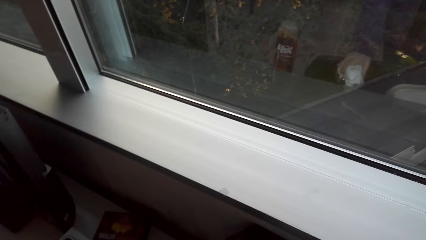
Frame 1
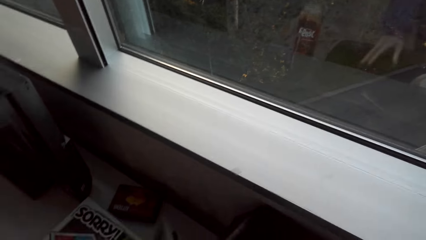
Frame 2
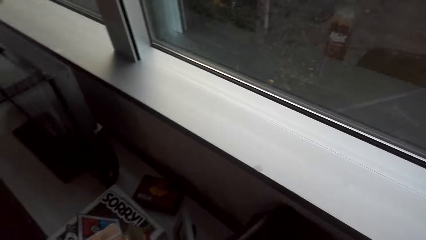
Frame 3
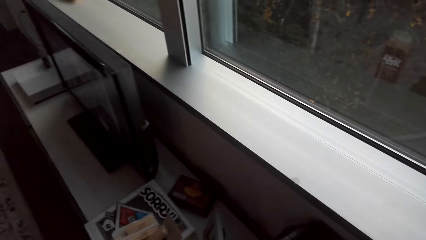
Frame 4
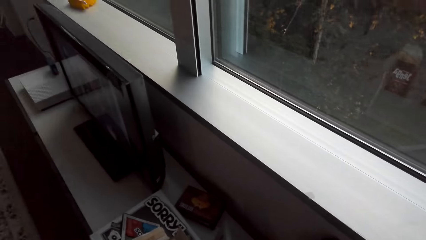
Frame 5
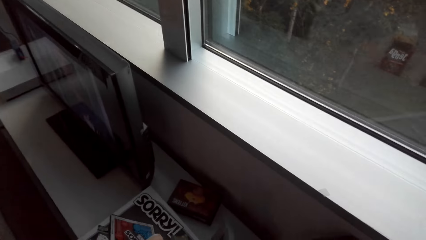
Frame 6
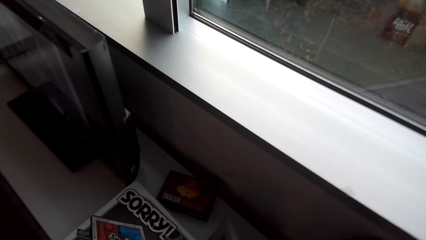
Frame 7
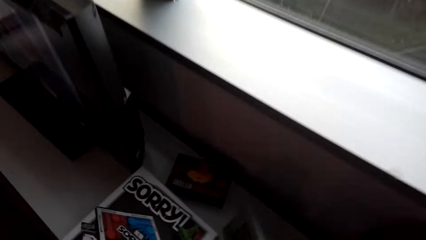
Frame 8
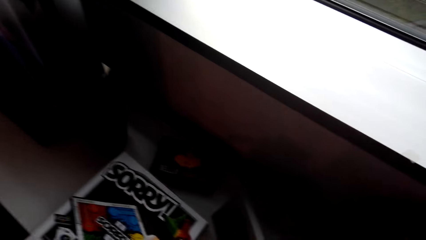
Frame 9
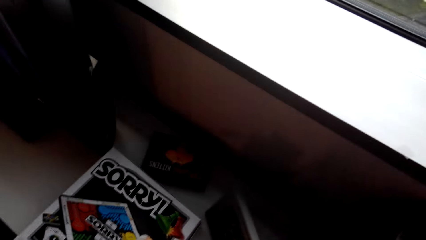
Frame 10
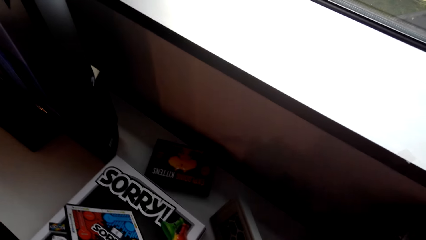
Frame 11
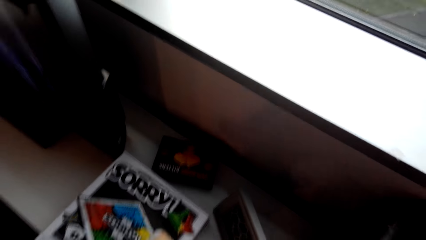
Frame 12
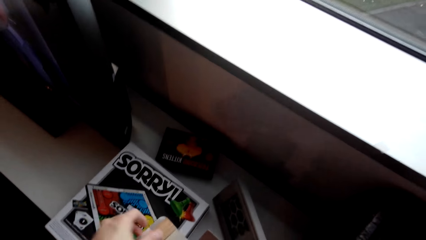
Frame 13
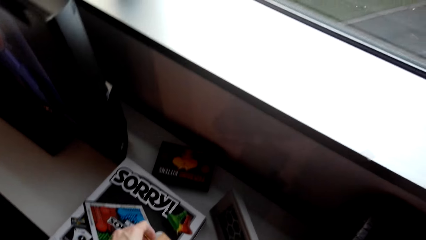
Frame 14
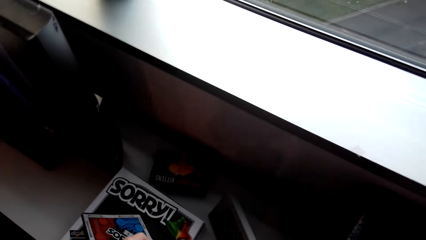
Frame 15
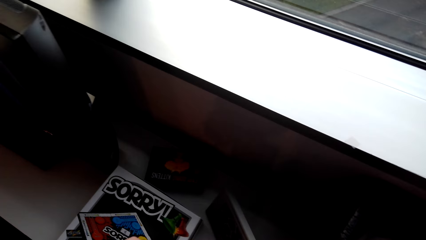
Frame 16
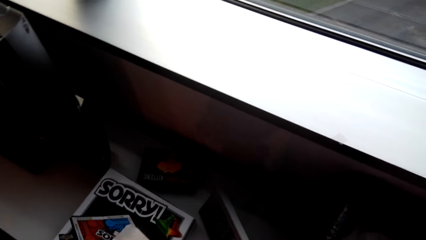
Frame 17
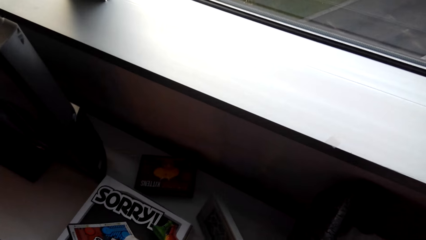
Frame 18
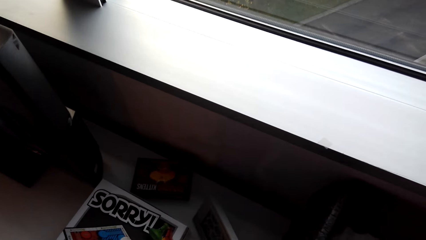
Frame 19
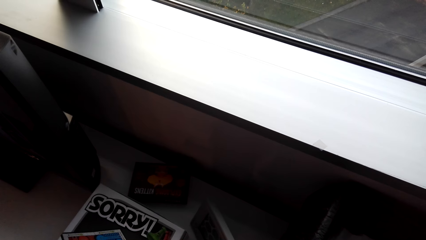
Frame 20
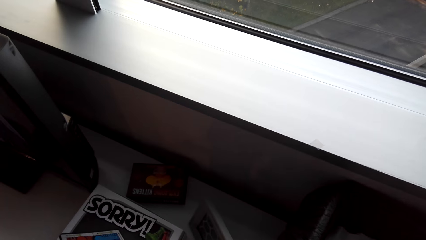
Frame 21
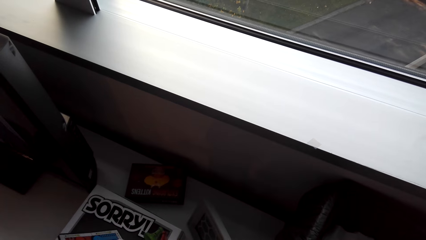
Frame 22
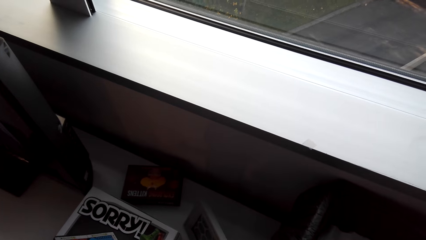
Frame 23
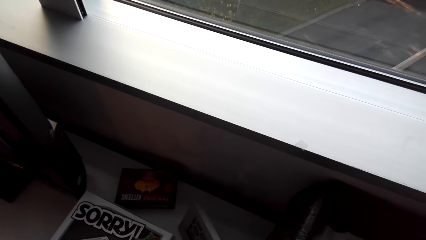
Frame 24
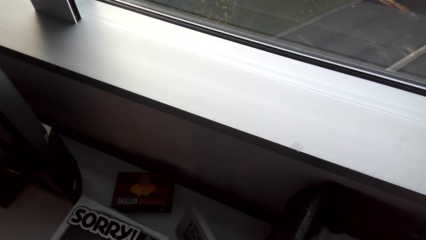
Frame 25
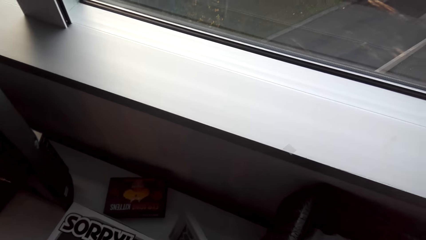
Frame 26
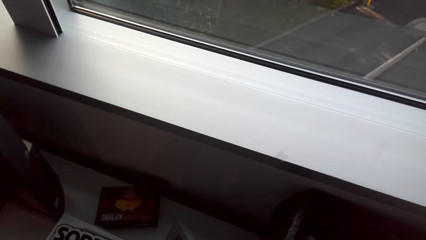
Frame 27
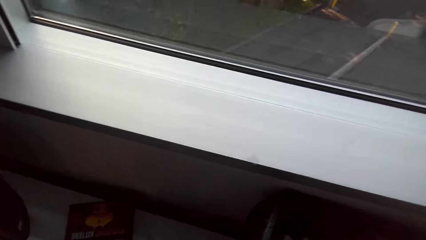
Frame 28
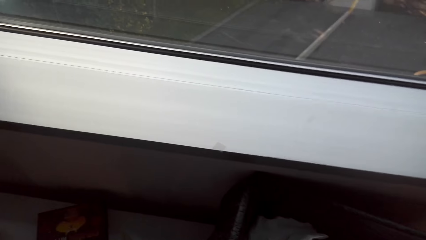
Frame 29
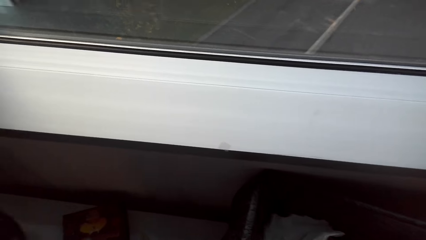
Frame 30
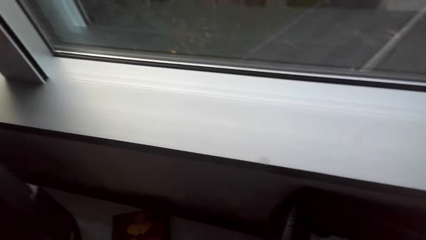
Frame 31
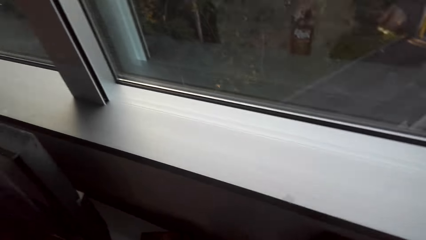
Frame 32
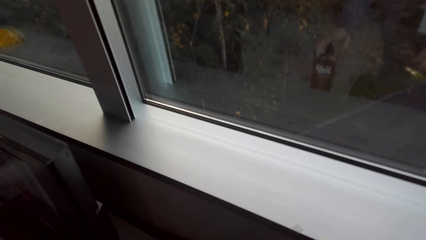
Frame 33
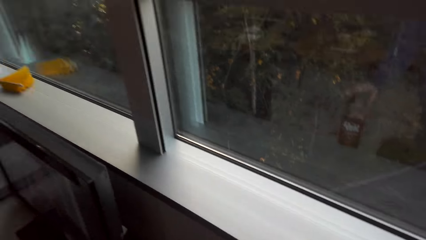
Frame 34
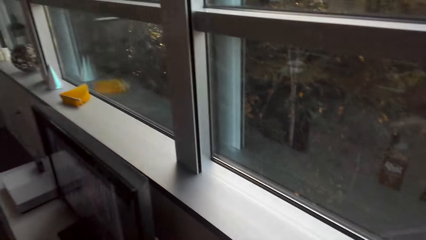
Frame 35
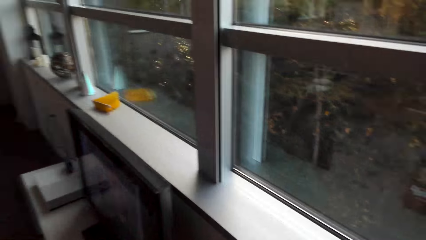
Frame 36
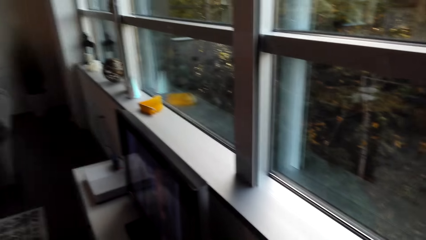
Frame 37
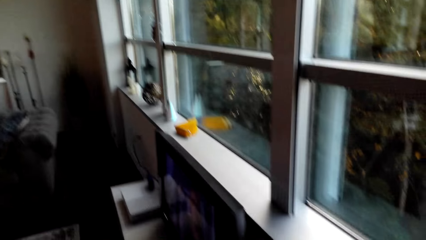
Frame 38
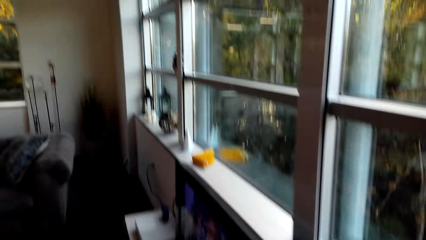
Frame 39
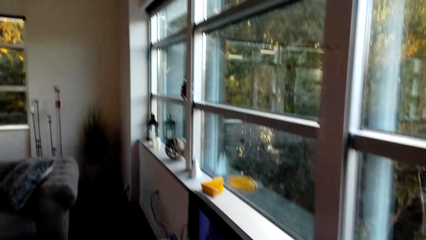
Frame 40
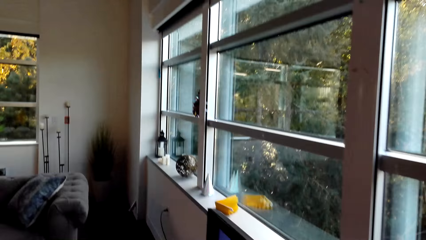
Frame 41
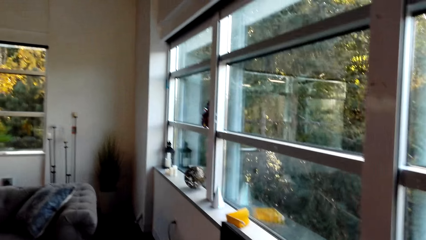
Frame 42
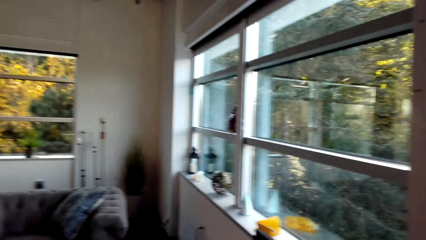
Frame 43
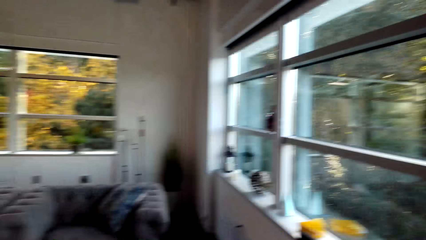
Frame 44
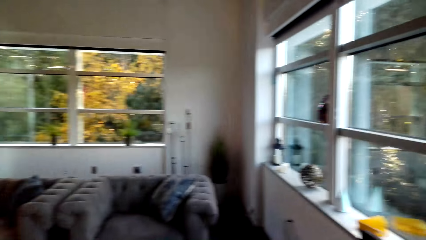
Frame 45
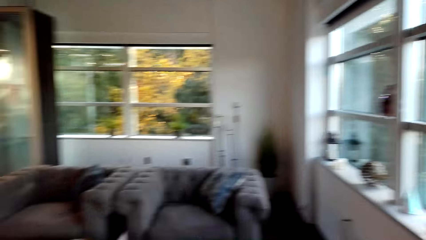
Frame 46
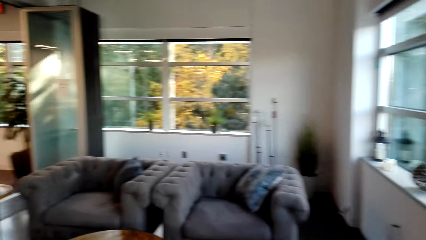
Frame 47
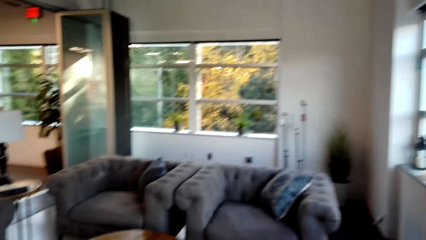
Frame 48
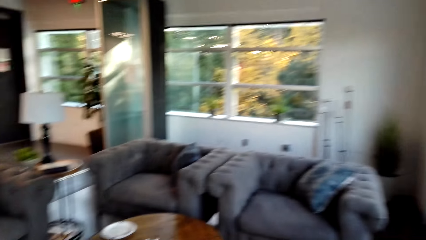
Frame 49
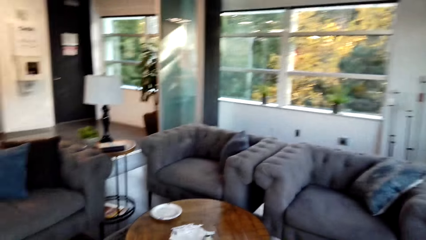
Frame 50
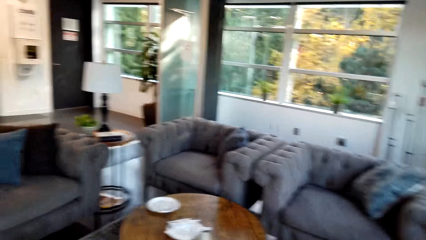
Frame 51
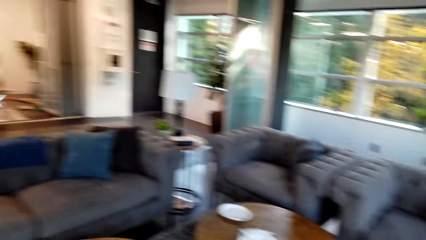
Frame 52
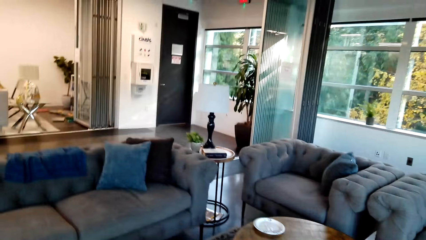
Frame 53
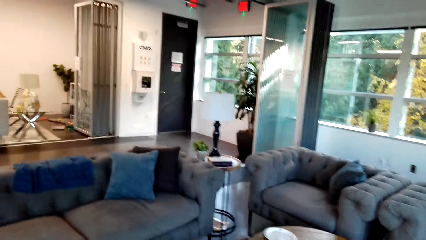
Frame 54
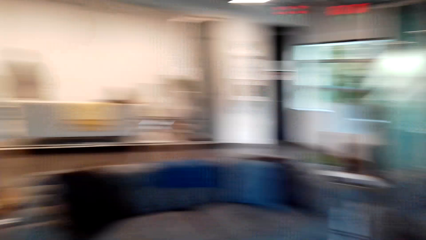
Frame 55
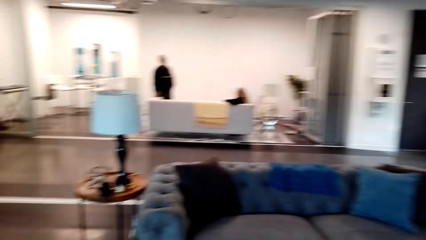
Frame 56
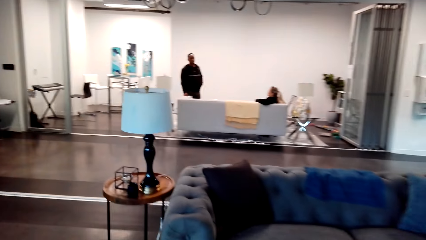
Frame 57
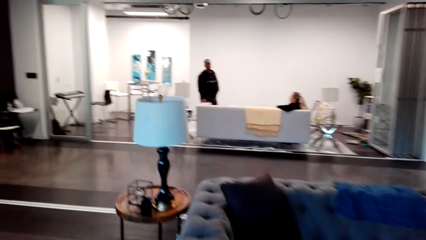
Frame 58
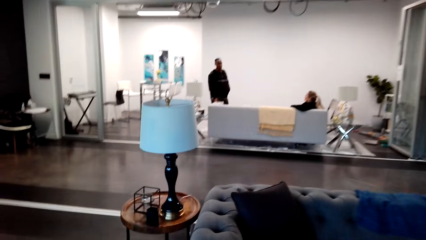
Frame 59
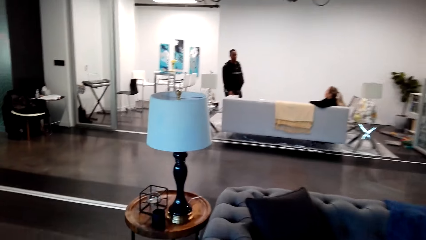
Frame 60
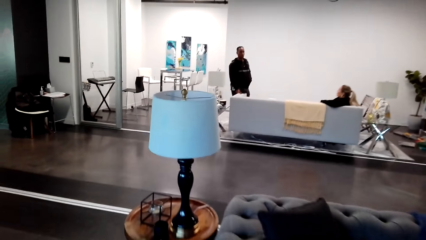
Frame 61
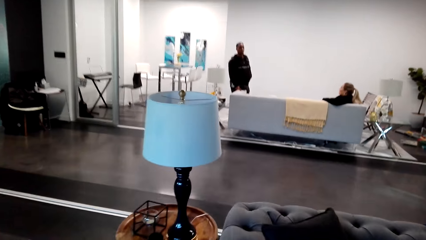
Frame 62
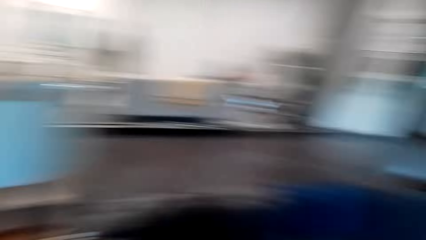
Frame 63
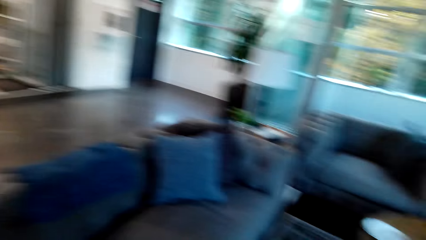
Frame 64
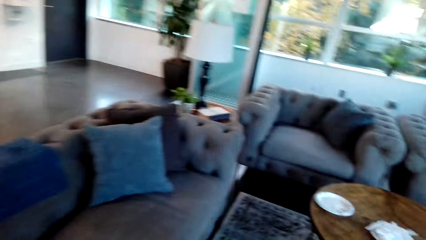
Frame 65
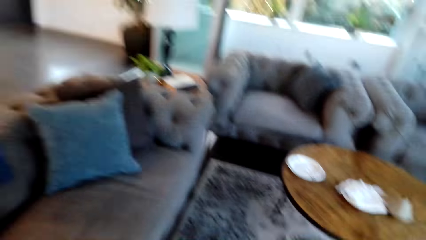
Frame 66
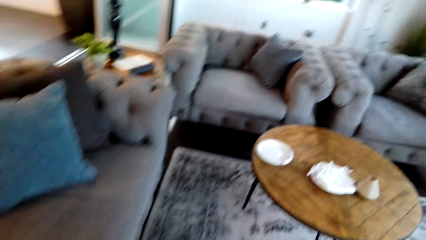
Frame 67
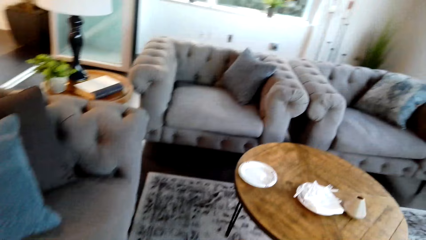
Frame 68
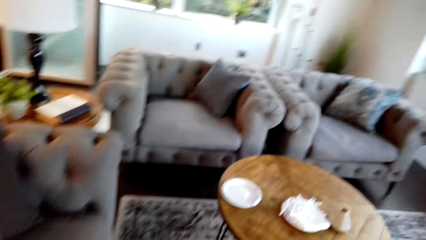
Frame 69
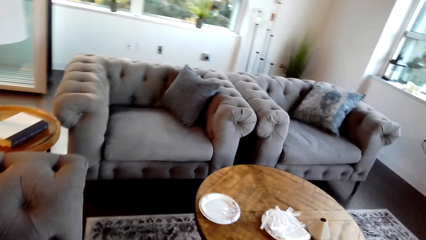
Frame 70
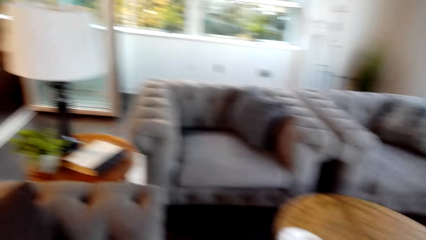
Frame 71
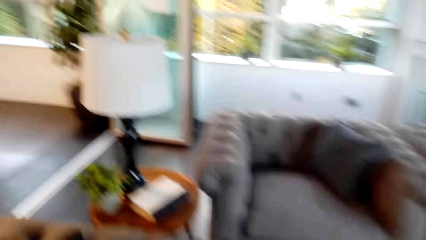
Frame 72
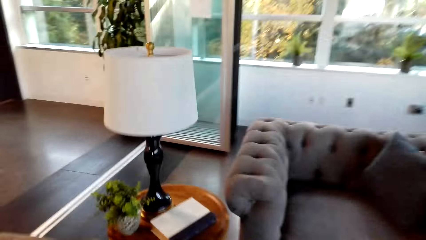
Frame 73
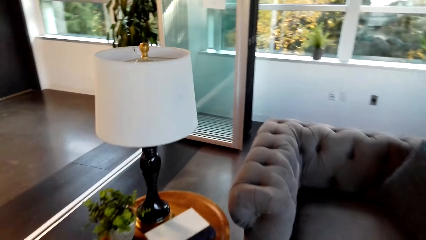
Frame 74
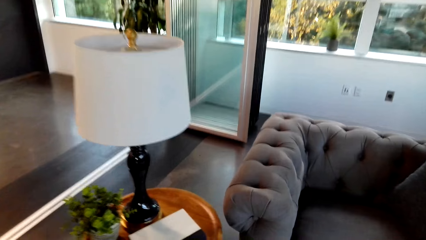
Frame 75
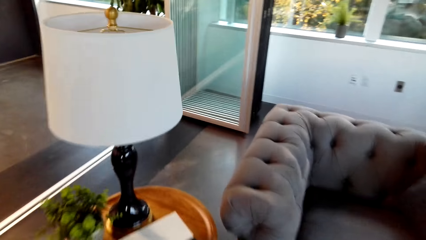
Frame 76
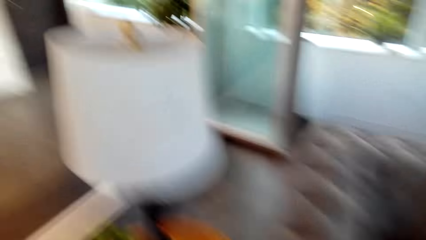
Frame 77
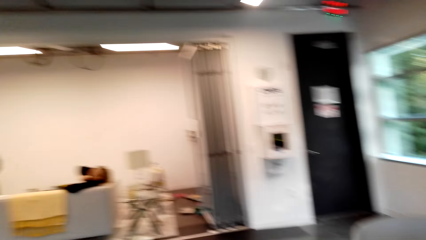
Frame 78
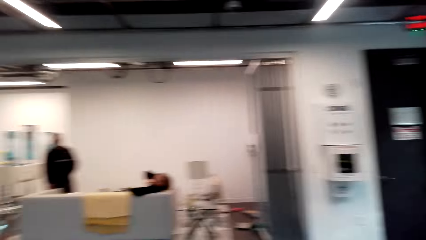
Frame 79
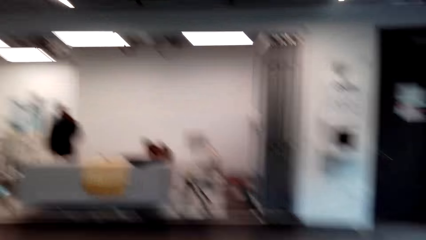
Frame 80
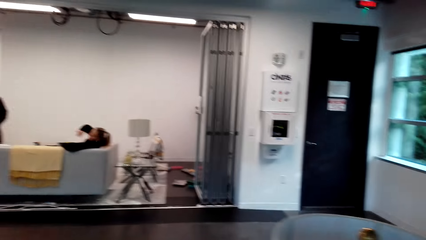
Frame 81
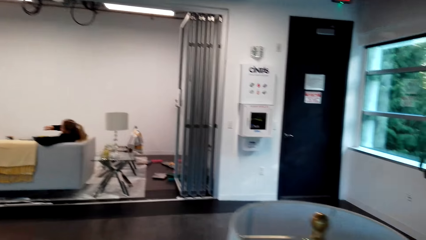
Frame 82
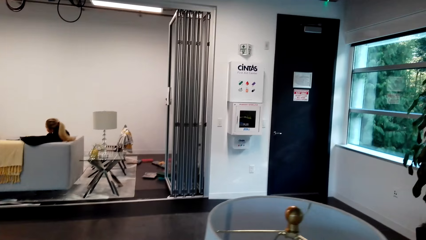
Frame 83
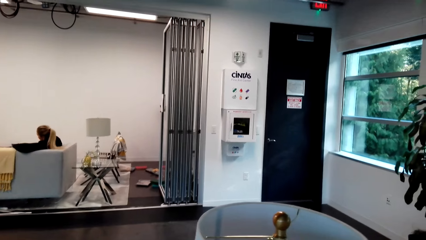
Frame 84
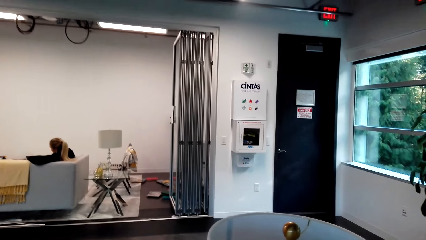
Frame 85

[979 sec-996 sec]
The camera wearer puts the serviette in the dustbin. They touch a book. They look around the house. They walk in the house. A man converses with the camera wearer.
